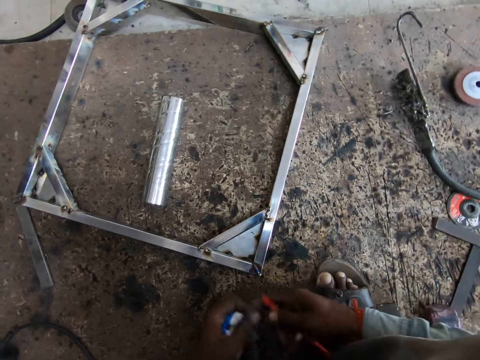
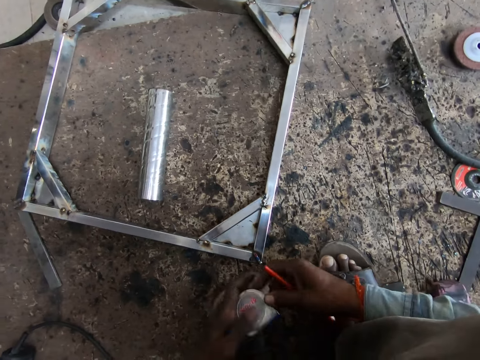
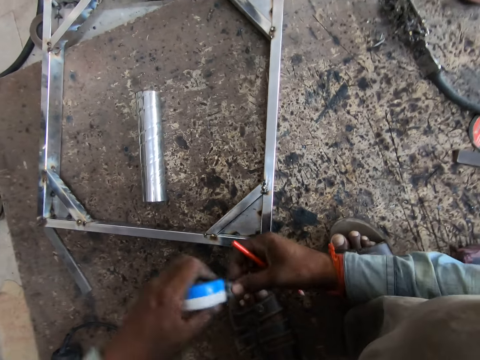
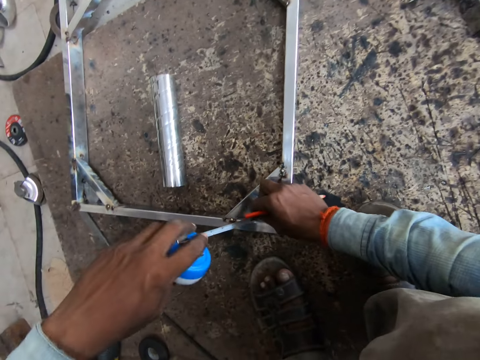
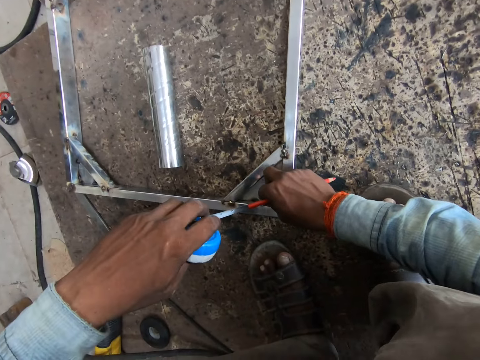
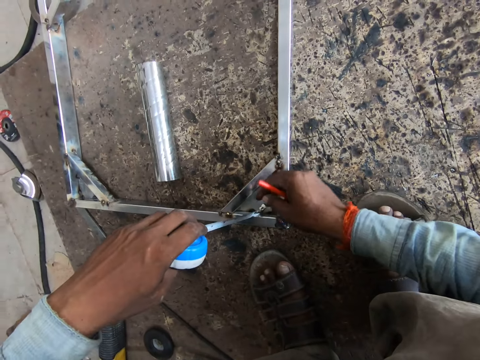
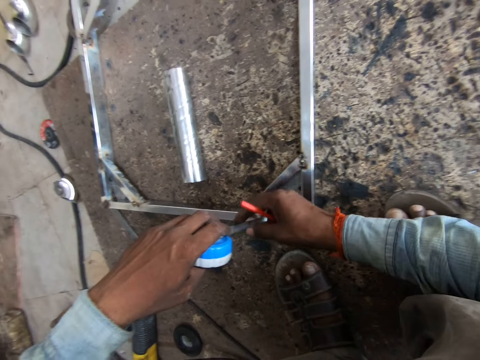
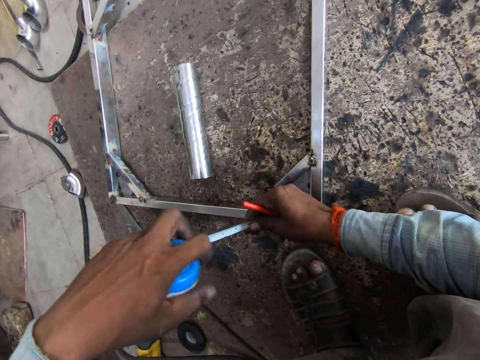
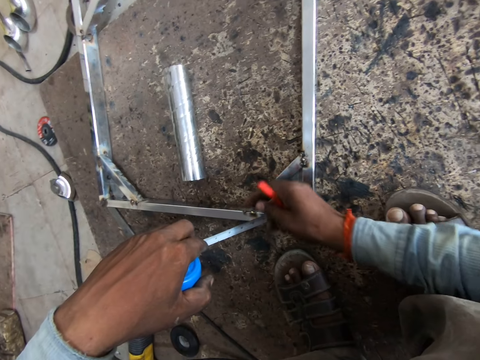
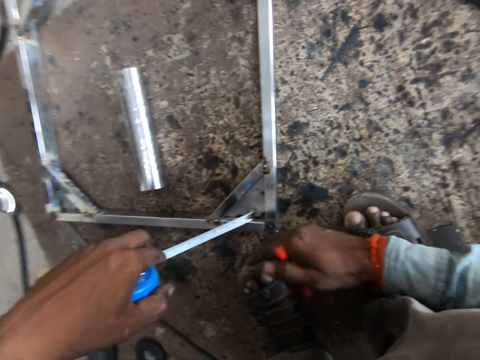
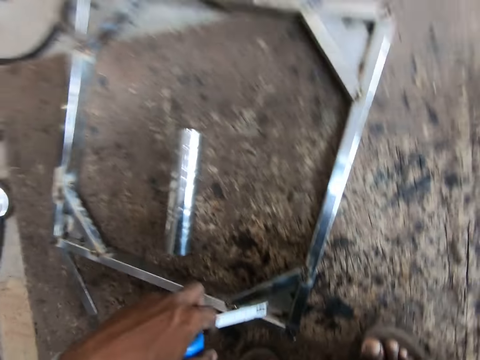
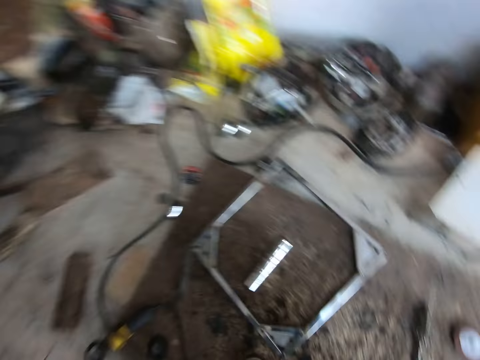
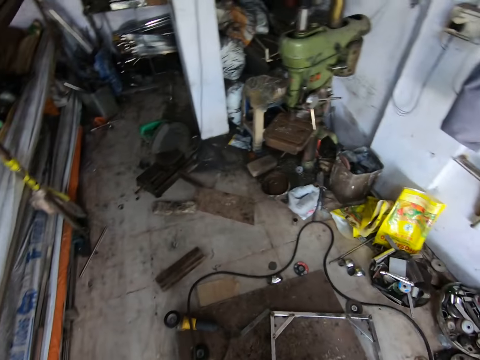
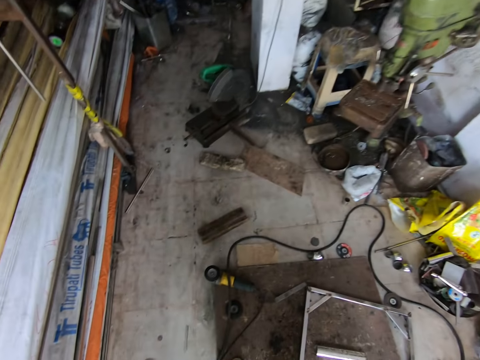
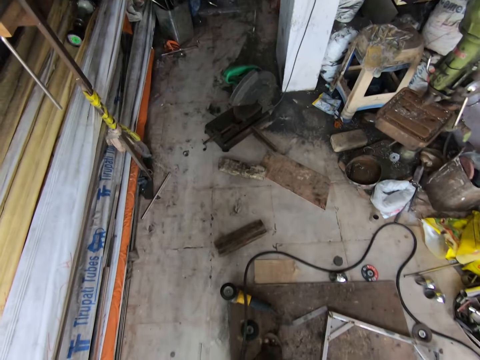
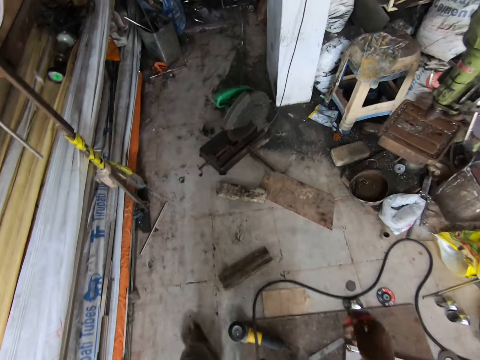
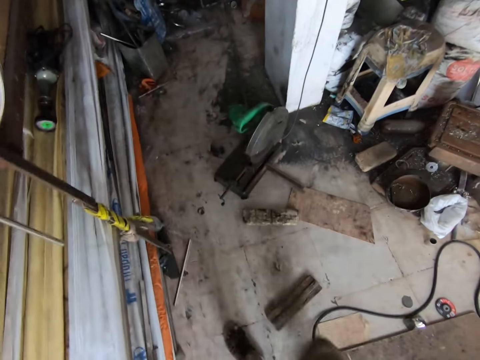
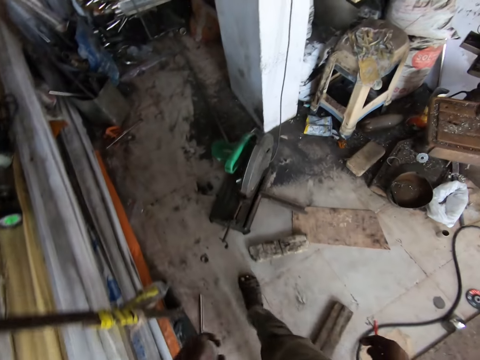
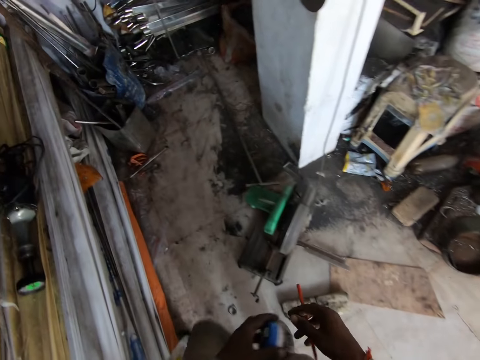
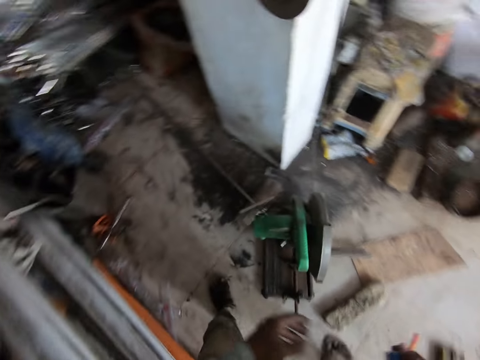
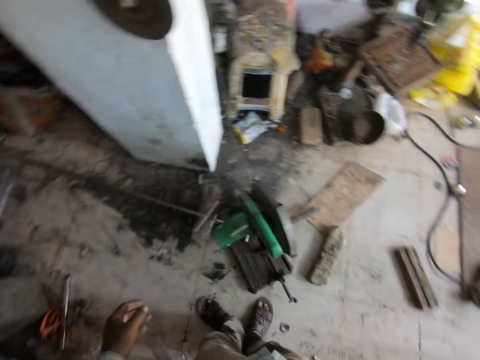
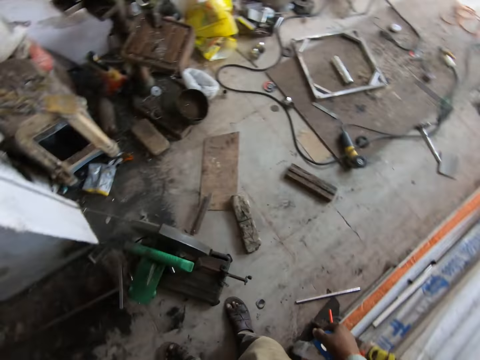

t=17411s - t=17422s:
The camera wearer holds a tape measure or measuring tape using both hands. He passes the pencil from his left hand to his right hand. He rolls out the tape measure. He measures the metal frame with the measuring tape in both hands. He removes the tape measure from the metal frame. He looks around. He walks.

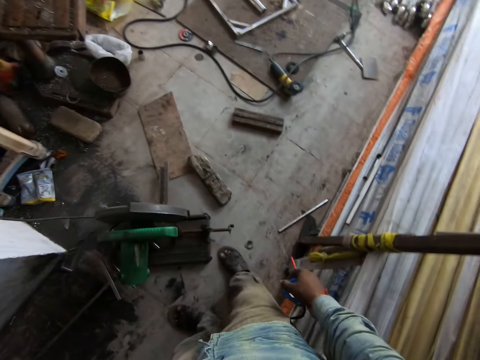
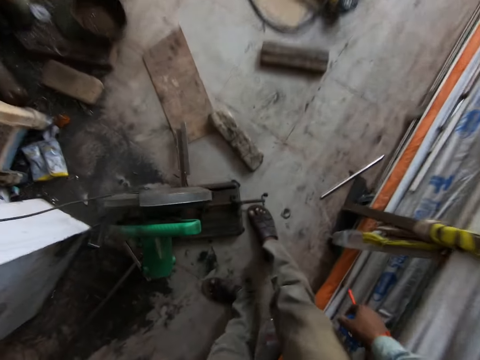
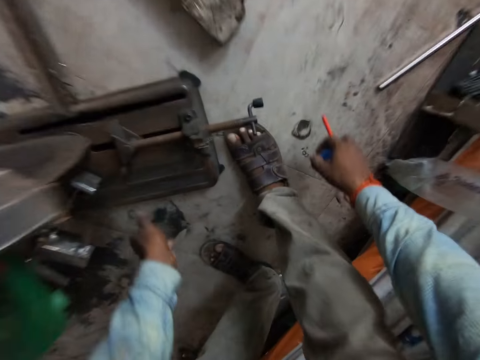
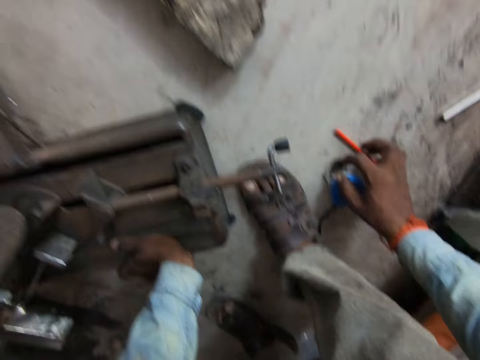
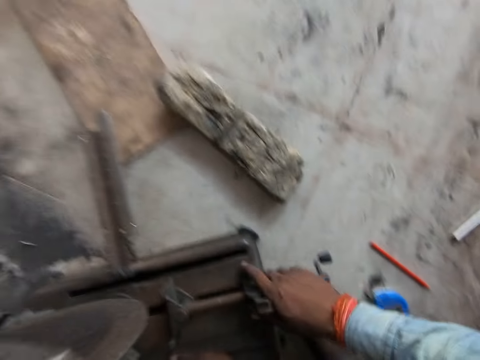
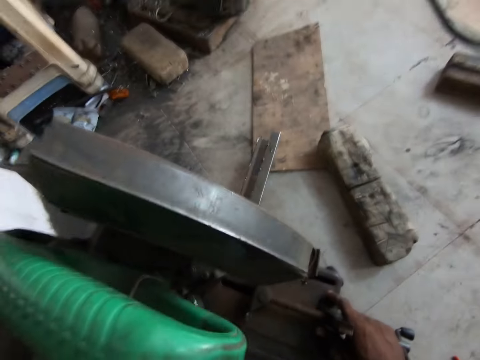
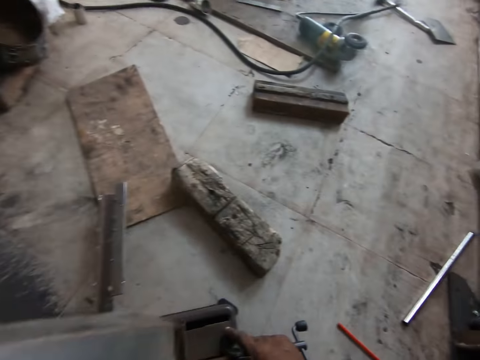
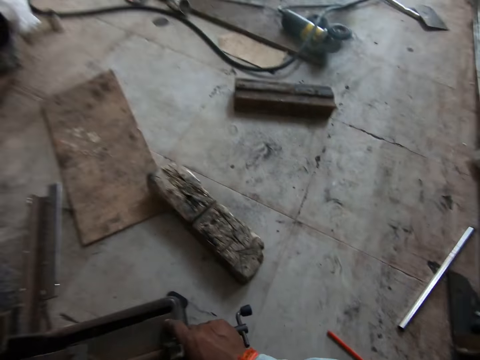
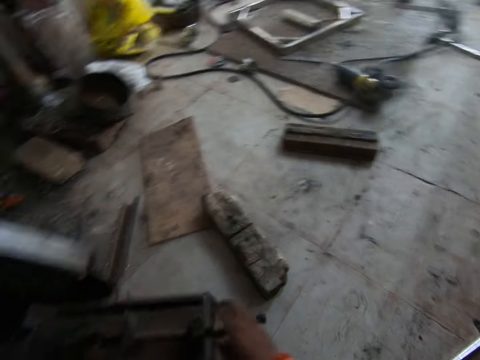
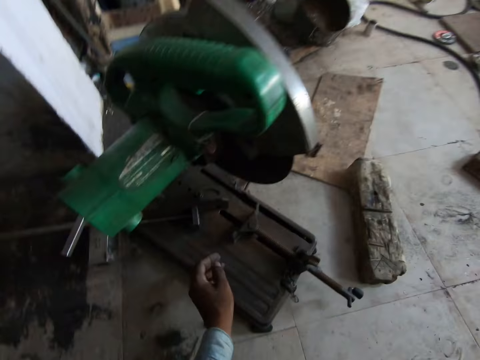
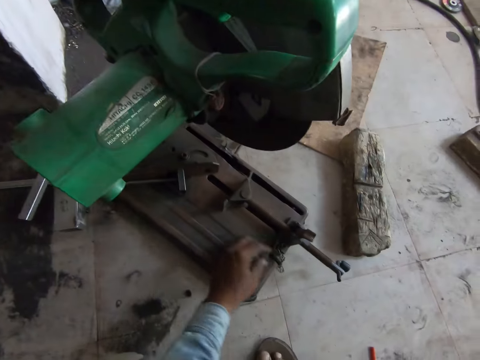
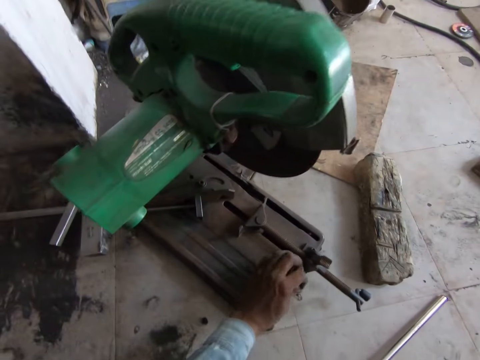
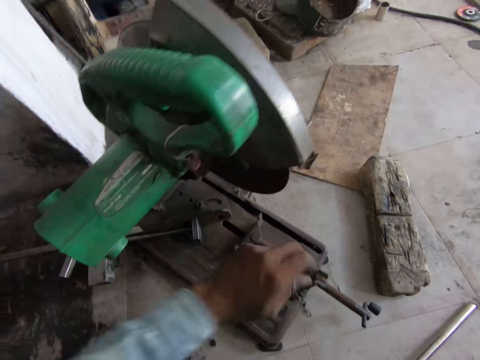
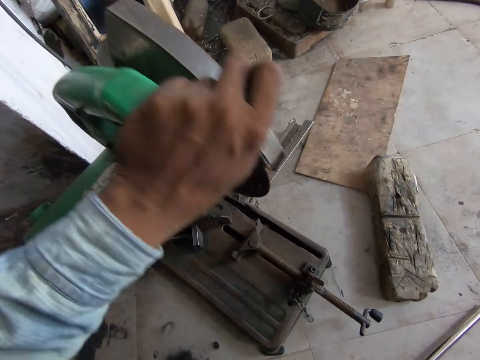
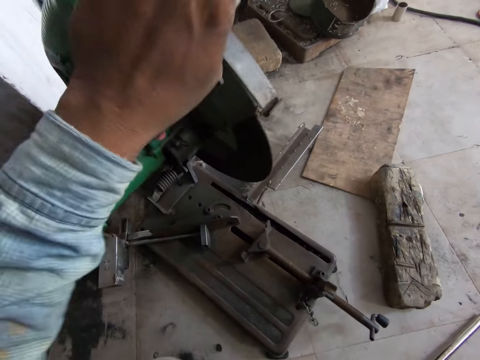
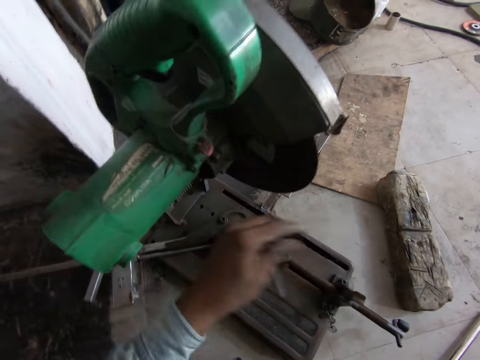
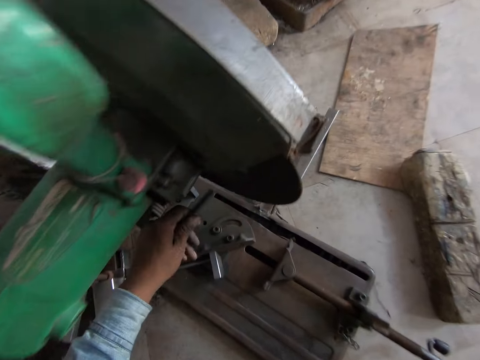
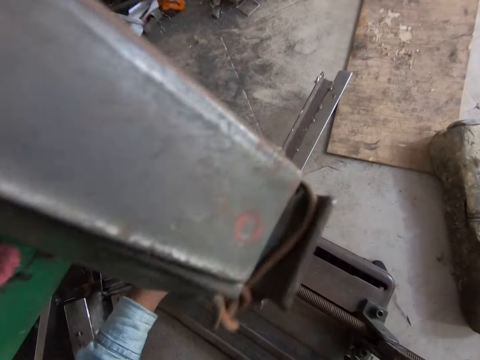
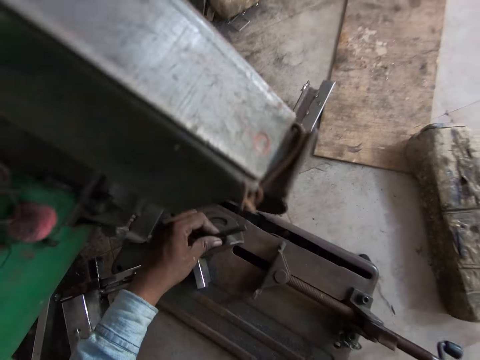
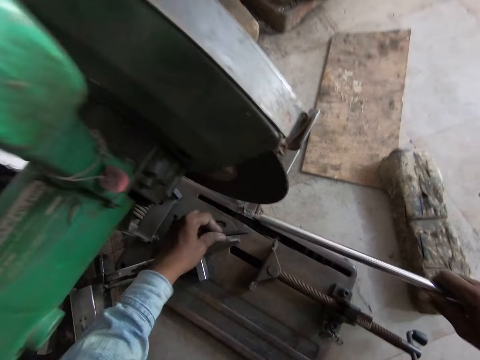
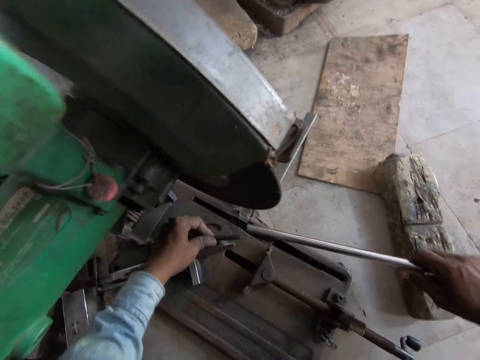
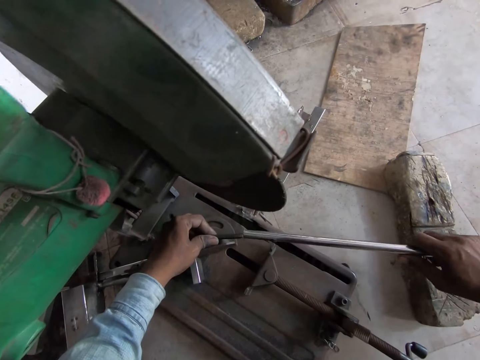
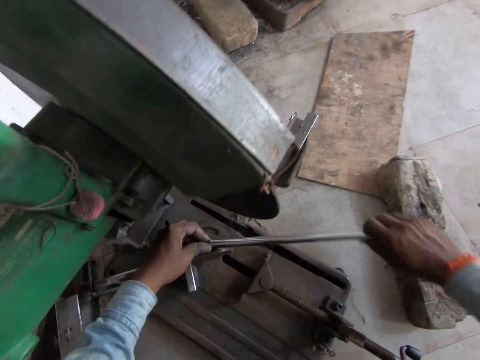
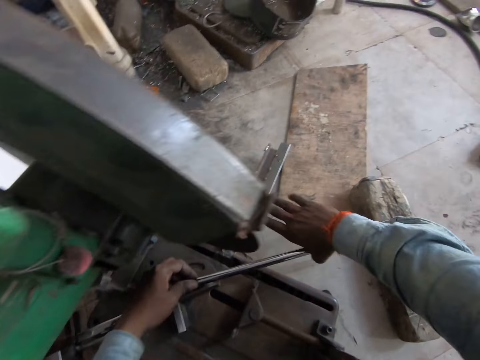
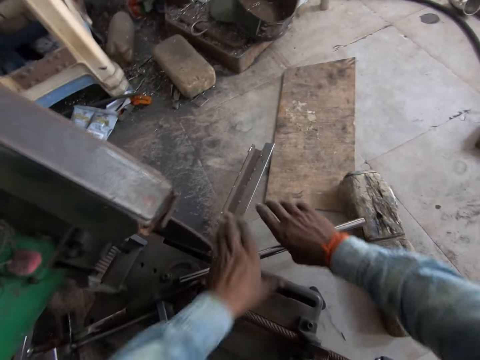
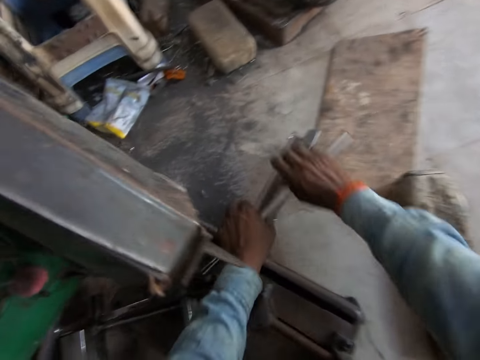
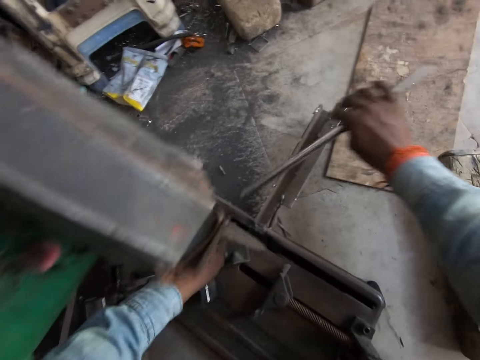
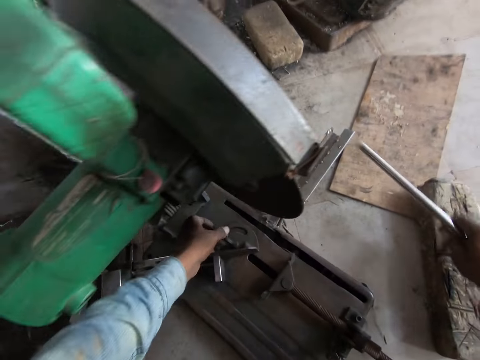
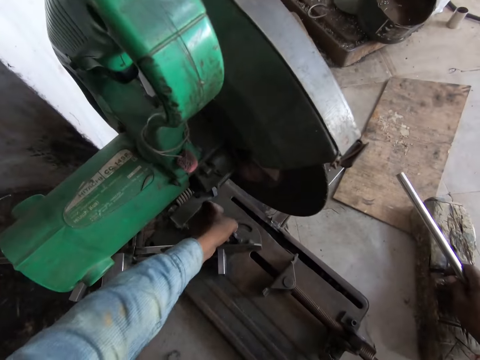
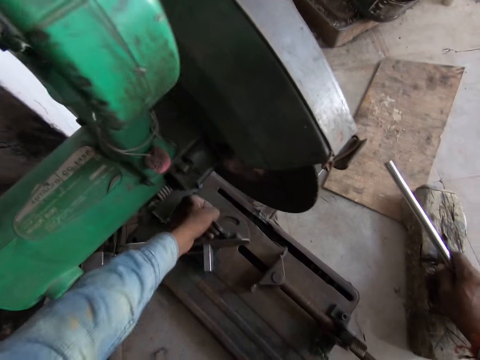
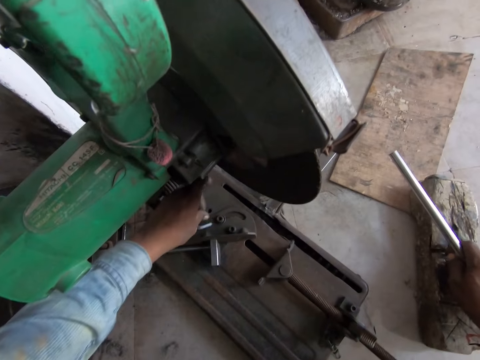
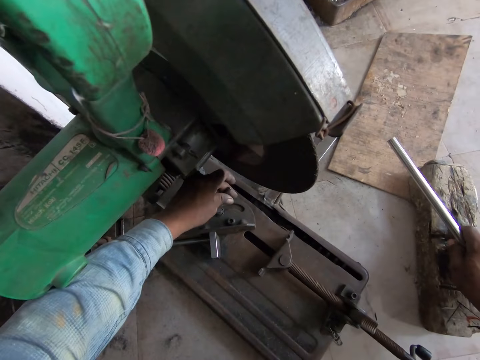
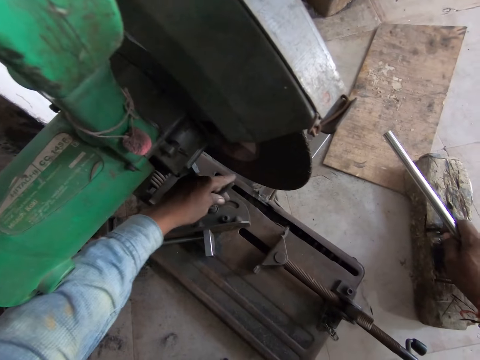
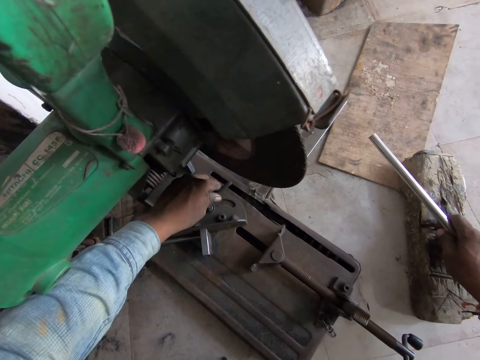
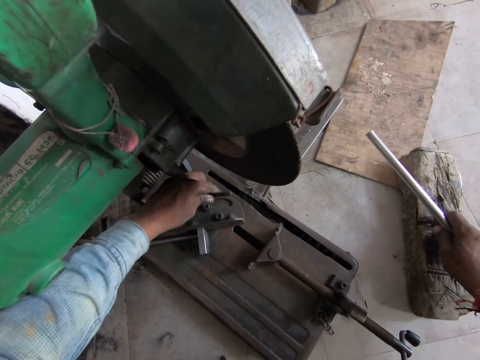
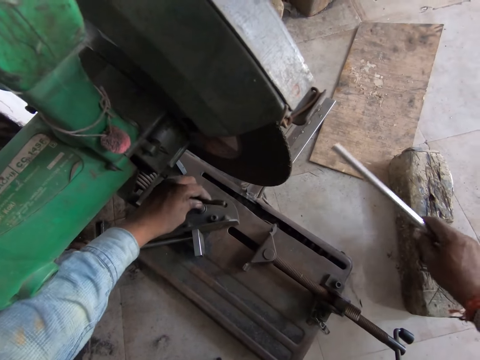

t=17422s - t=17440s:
The camera wearer looks around. He touches the machine. He drops the measuring tape and the pencil on the floor with his right hand. He holds the machine. He moves a circular saw on the floor with both hands. He looks around. He removes the hex bar wrench from the table of the cut-off saw with his left hand. He adjusts the cut-off saw with his left hand. He places the hex bar wrench on a bolt on the cut-off saw with his left hand. He places a metal pole on the hex bar wrench of the cut-off saw with his right hand. He holds the metal pole with both hands. He loosens the bolt of the cut-off saw with the metal pole in both hands. He holds the metal pole with his right hand. He removes the hex bar wrench from the bolt on the table of the cut-off saw with his left hand. He places the hex bar wrench on the bolt on the cut-off saw with his left hand. He adjusts the hex bar wrench on the bolt on the cut-off saw with his left hand.
